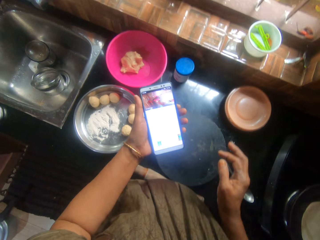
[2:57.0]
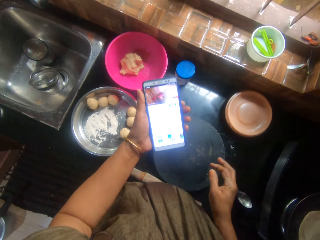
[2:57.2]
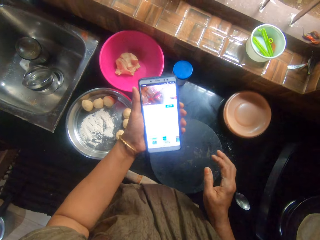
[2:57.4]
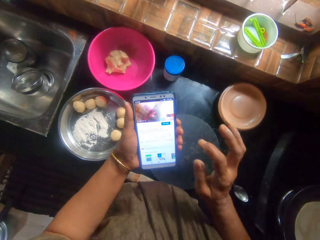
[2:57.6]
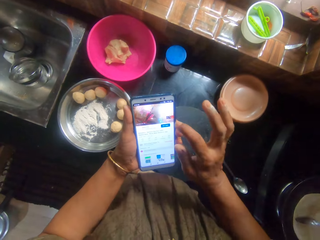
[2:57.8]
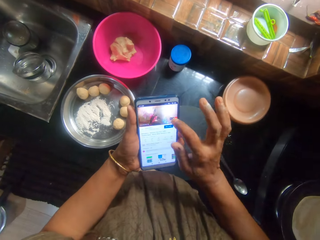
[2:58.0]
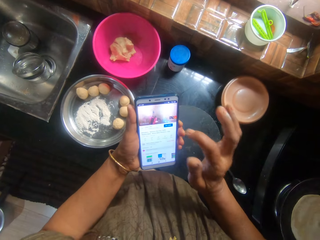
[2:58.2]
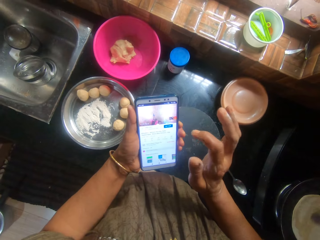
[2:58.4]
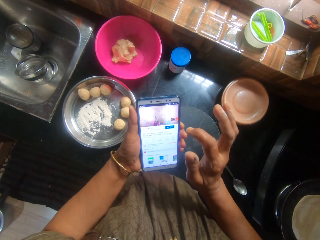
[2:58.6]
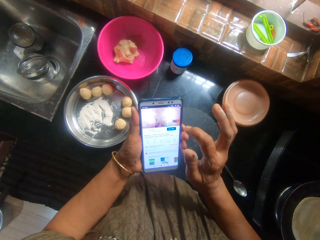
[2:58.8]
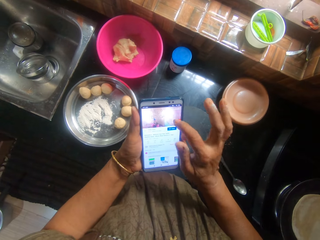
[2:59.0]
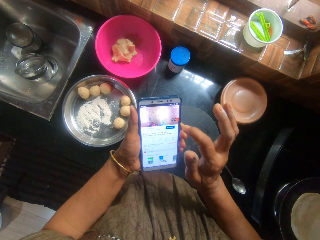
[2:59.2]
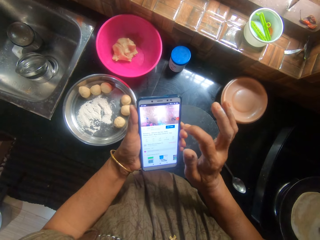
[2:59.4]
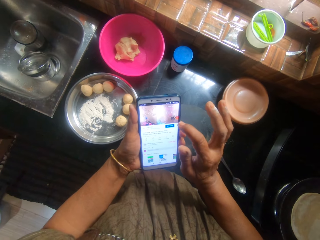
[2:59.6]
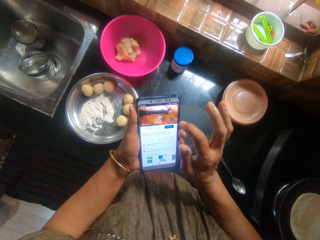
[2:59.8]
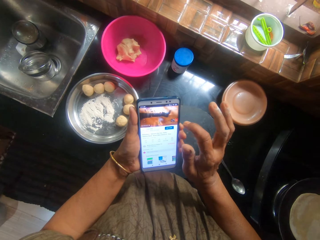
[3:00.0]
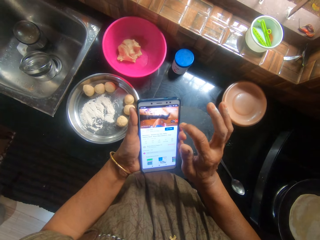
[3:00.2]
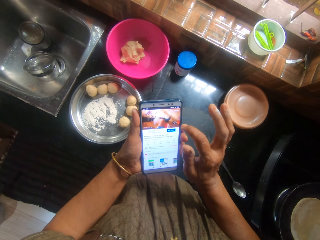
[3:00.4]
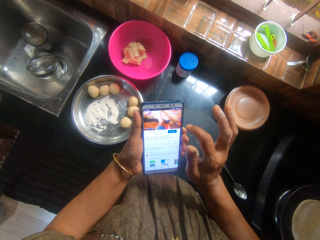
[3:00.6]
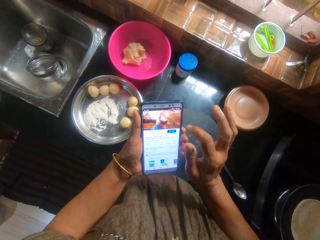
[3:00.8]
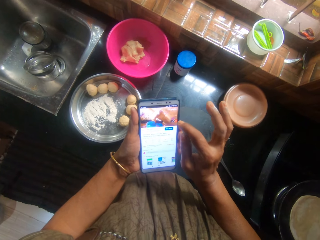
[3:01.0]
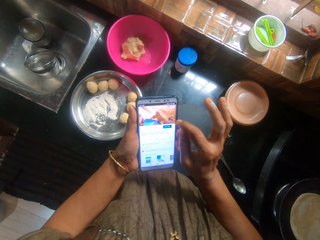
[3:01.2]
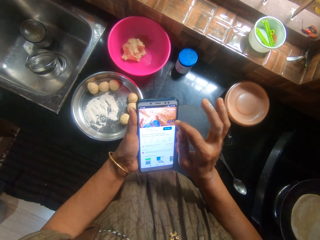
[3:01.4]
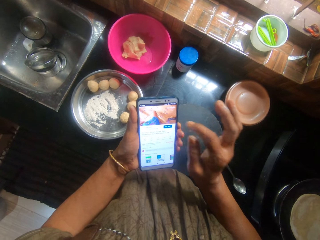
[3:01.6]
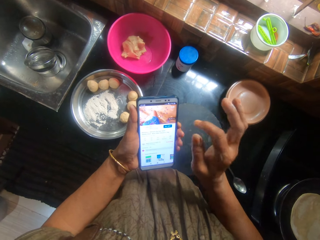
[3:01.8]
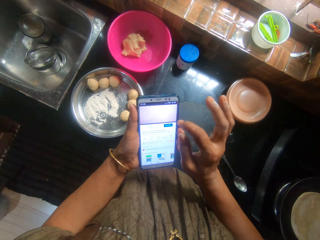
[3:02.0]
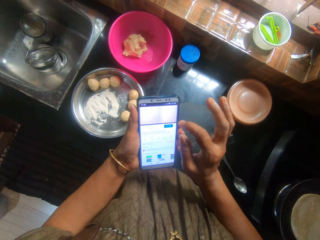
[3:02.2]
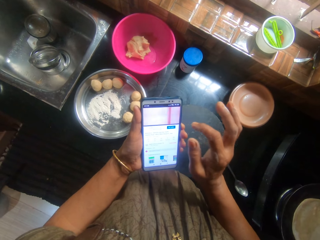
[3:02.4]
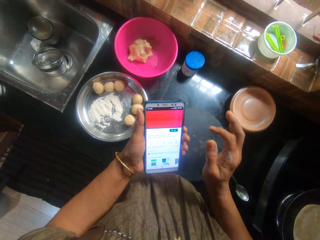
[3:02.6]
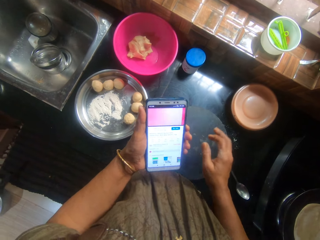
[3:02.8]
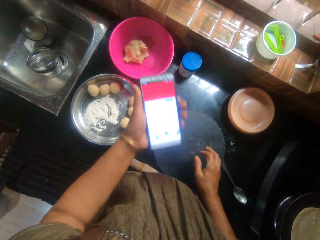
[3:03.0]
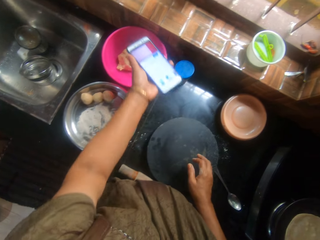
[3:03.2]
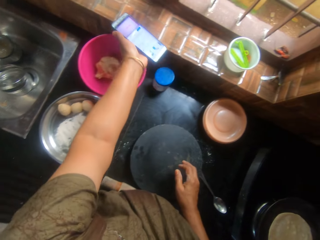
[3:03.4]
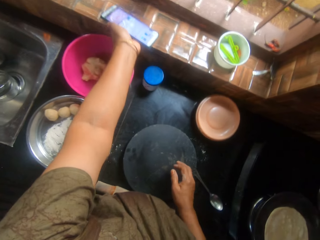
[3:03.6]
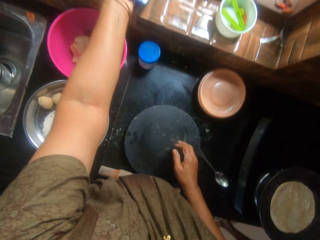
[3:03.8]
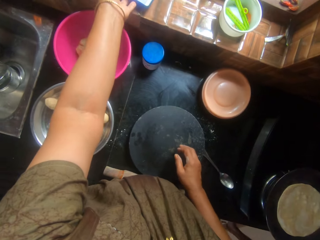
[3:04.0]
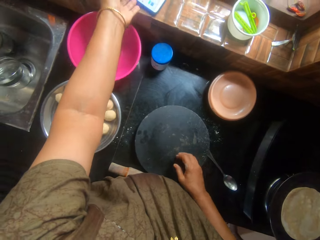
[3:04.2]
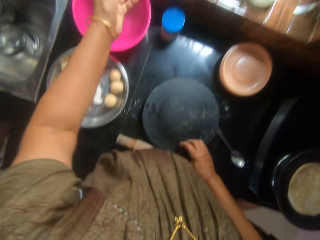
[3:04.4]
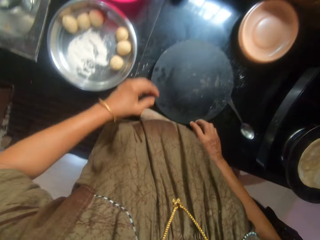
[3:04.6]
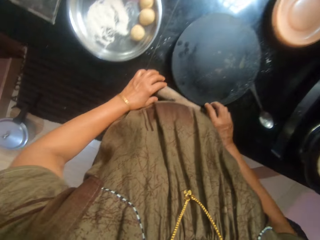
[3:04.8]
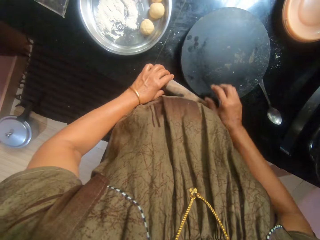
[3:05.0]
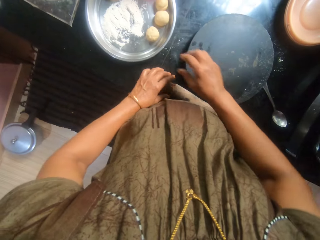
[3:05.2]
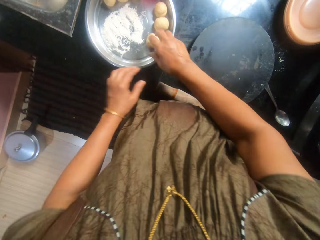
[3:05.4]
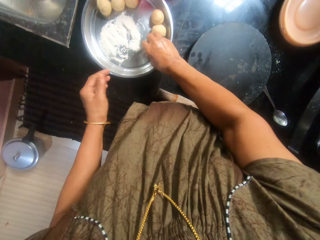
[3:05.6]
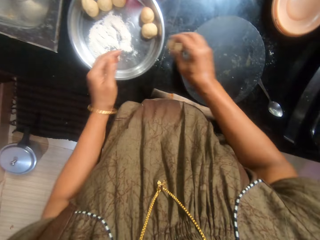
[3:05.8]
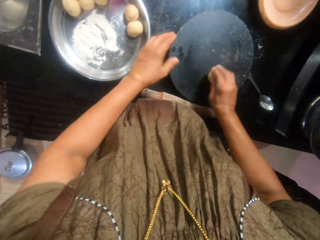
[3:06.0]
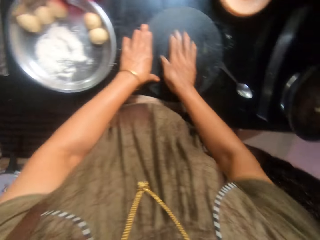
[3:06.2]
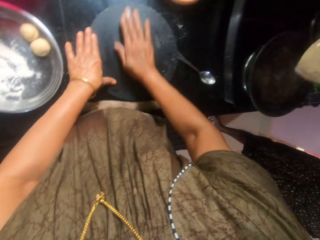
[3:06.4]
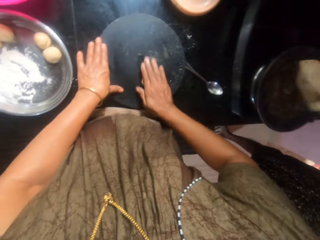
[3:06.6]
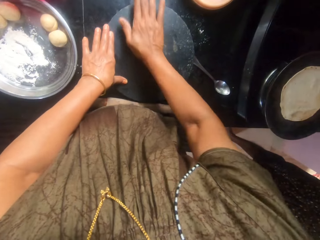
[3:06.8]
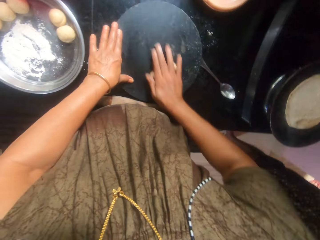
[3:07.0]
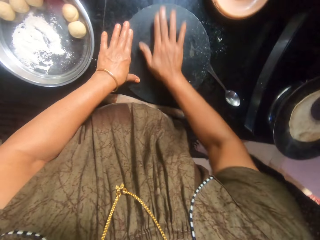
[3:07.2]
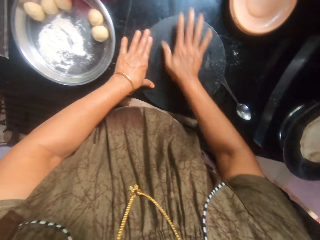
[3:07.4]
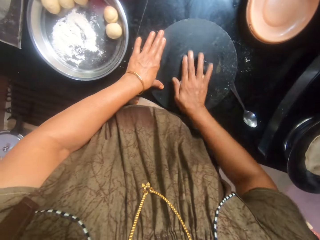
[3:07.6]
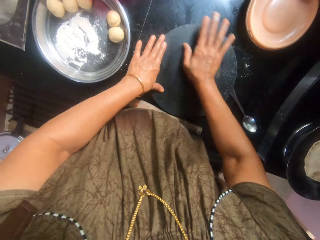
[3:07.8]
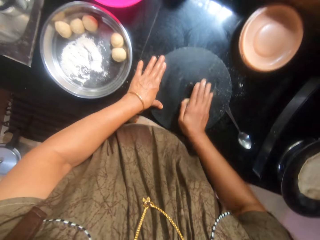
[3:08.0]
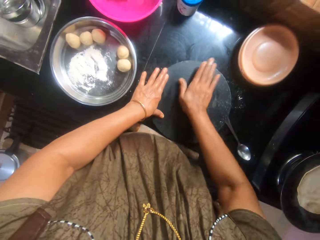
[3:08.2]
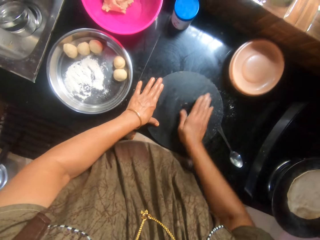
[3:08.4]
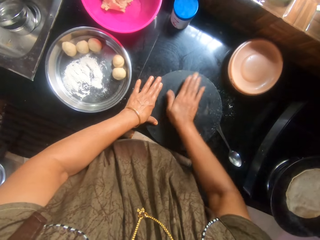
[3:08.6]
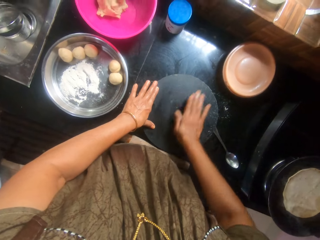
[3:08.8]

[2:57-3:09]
The camera wearer places the phone on the edge of the window. They touch the rolling pin. They pick another dough ball from the tray. The woman flips the dough in the pan with a spoon. The camera wearer rubs the dough on the pastry board. They roll the dough on the pastry board with the palm. The woman cooks the flatbread.

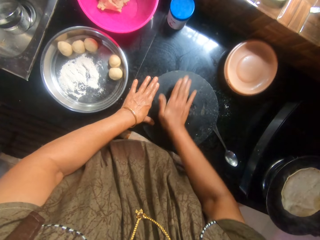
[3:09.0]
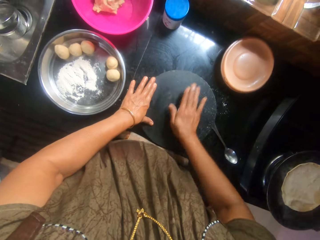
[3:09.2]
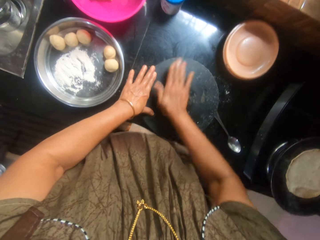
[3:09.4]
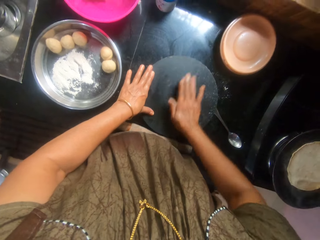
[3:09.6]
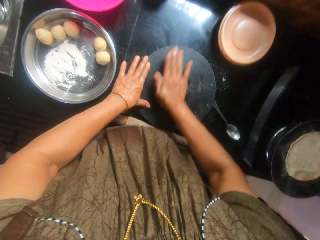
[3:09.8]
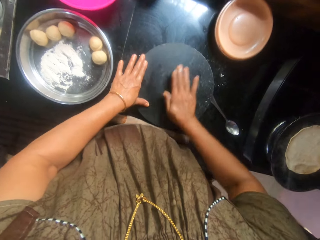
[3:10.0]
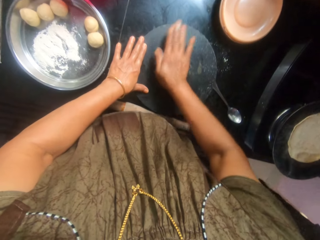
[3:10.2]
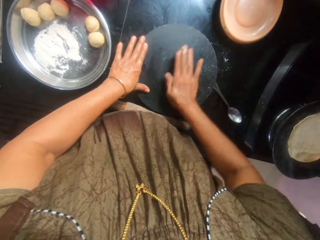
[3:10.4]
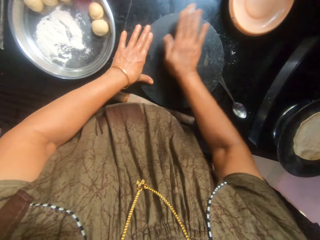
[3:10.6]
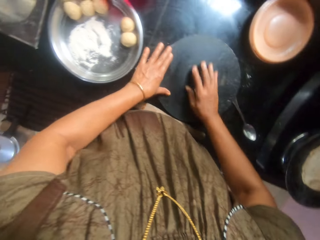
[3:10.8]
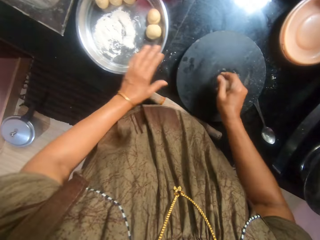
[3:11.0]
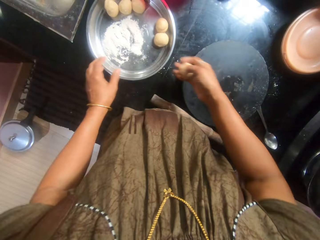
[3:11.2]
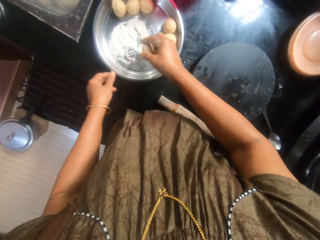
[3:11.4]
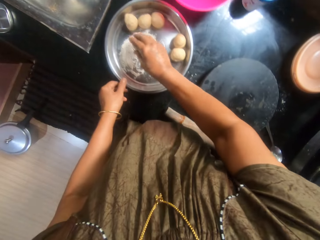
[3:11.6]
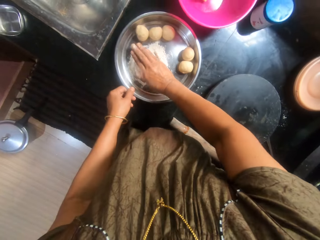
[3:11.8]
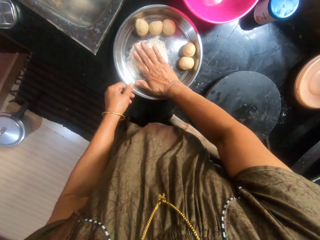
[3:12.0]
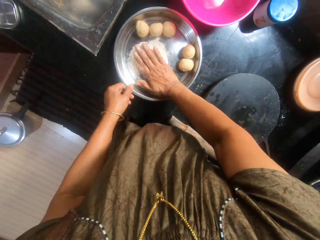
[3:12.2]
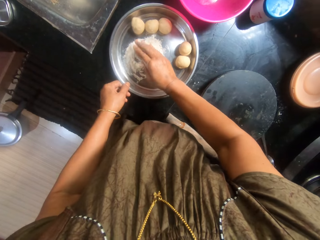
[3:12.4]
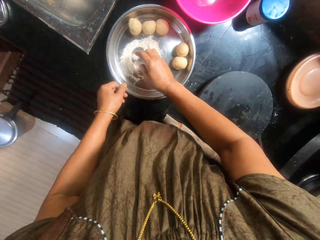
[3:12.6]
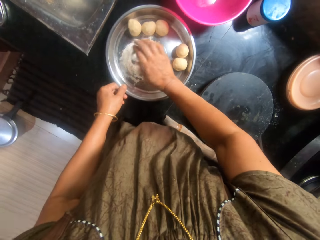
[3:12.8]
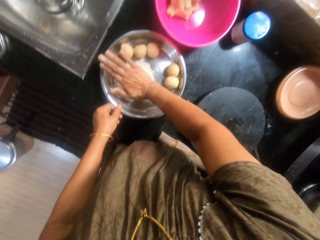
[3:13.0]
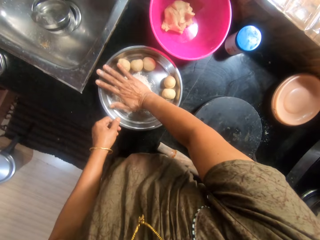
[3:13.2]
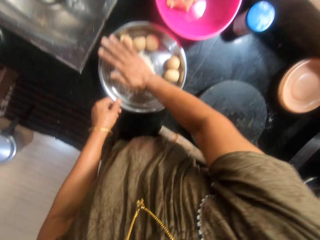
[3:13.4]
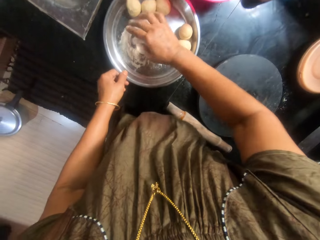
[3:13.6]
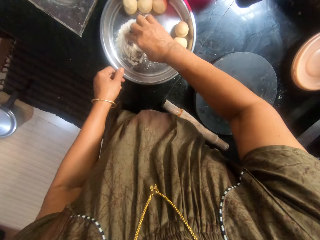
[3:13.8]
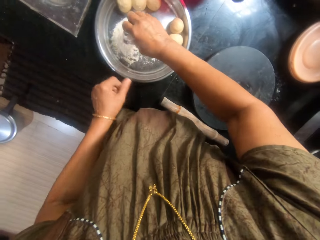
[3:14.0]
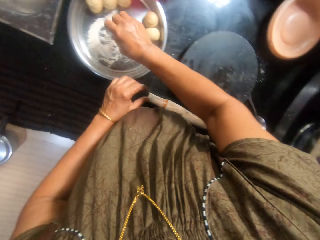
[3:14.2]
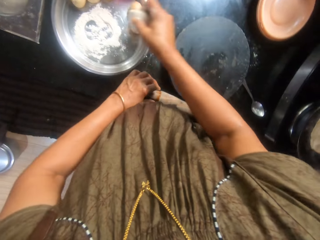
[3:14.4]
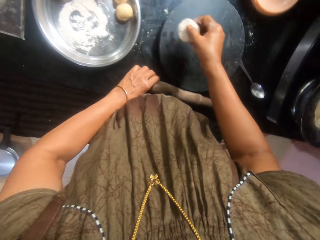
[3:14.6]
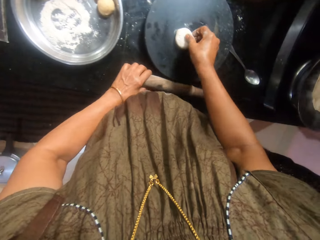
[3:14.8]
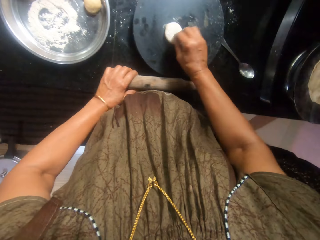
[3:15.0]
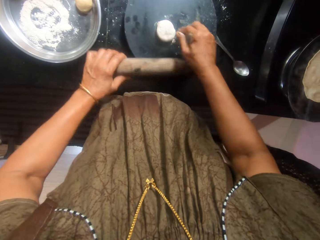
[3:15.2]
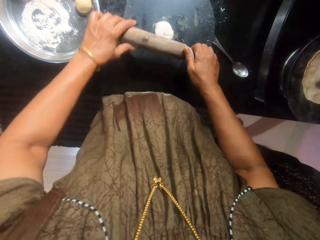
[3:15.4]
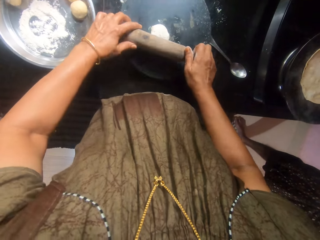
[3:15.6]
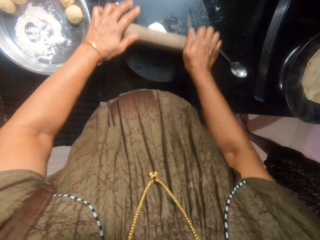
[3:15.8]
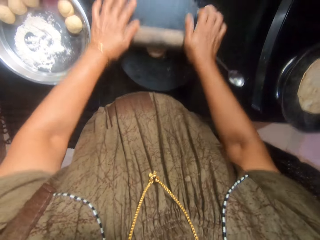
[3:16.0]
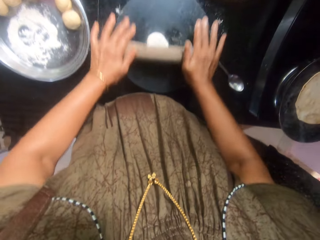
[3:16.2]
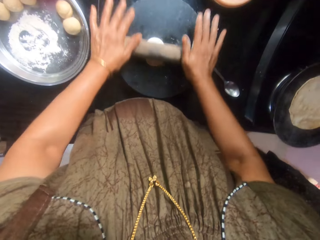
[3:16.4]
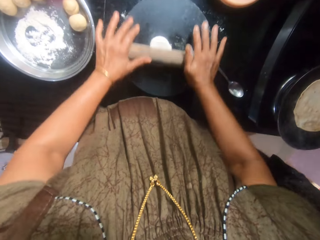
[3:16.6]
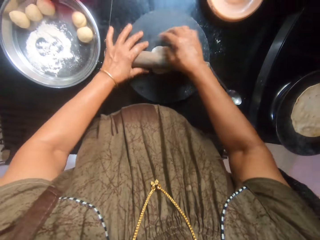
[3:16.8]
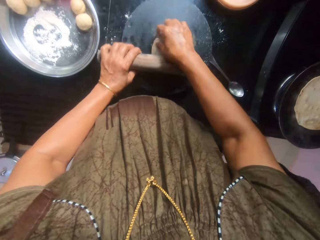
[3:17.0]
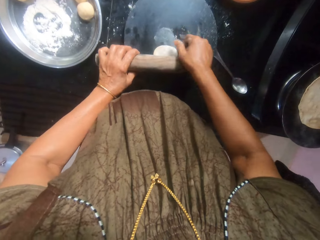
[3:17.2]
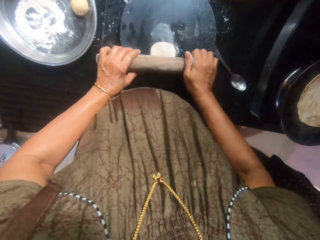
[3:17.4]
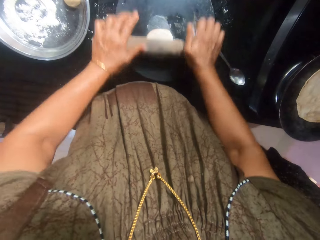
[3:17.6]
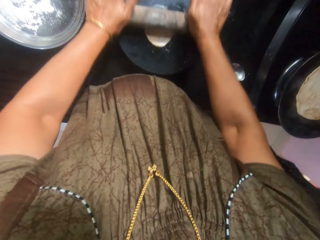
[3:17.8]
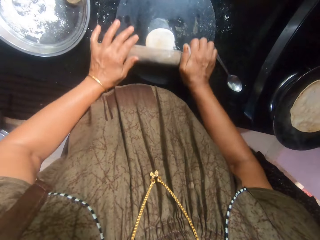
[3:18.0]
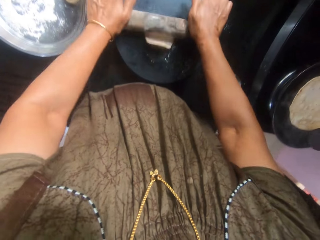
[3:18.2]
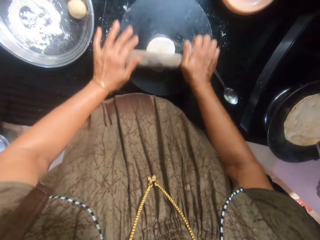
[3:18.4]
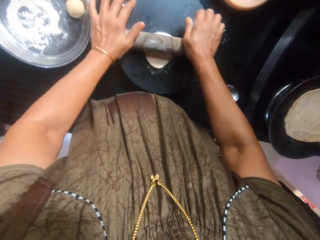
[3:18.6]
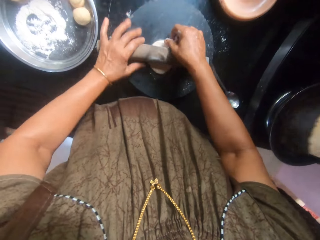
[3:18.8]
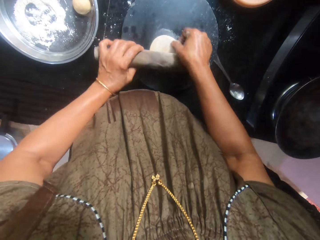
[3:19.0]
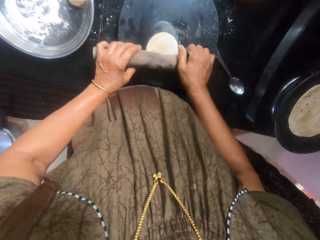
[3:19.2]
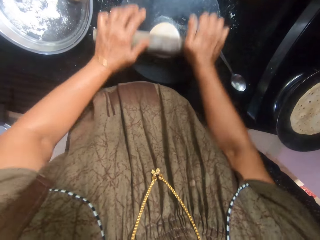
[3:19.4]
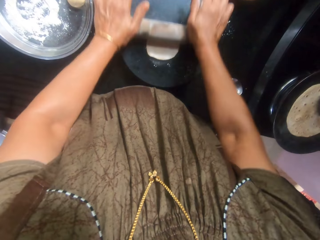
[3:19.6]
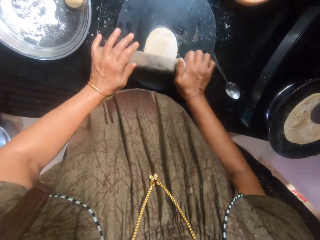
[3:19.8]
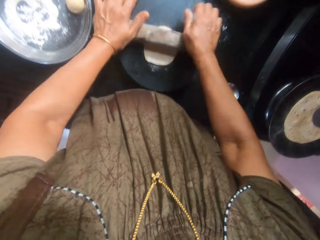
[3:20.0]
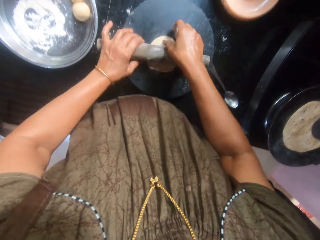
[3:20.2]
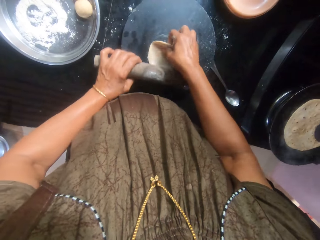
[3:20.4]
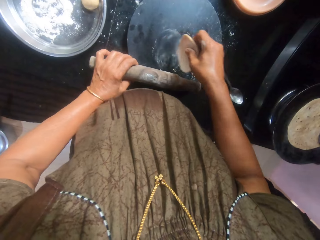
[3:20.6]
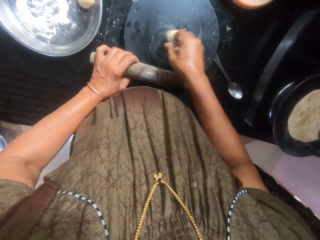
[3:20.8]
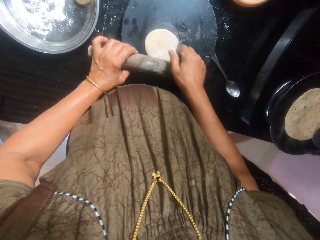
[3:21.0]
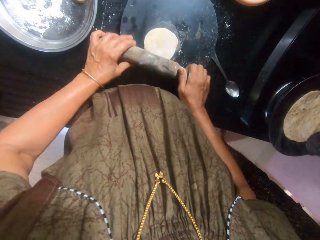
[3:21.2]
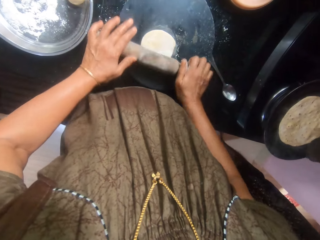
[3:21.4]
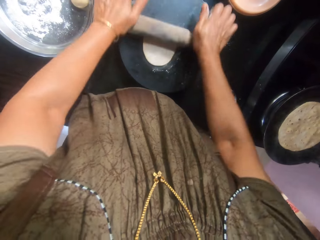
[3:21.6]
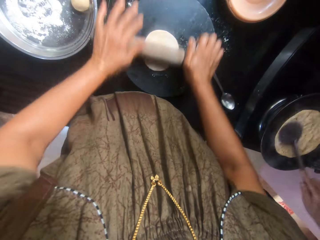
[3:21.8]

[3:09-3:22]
The camera wearer picks the dough from the pastry board. They mix the dough with flour inside the tray. They turn the dough in the flour in the tray. They pick the rolling pin from the countertop. They place the dough on the pastry board. They rub oil on the dough in the pan with a spoon. They flatten the dough with the rolling pin. They prepare the dough on the pastry board with the rolling pin. They rotate the dough. They flatten the dough with the rolling pin. A woman flips the dough in the pan with the spoon in her hand. The camera wearer rotates the dough. The woman rubs oil on the dough with the spoon. The camera wearer flattens the dough with the rolling pin. They turn the dough upside down. They flatten the dough with the rolling pin.
